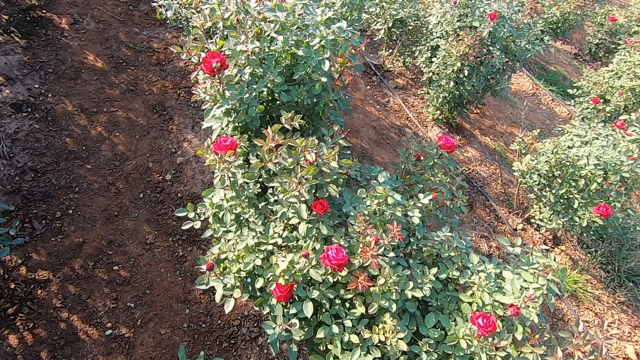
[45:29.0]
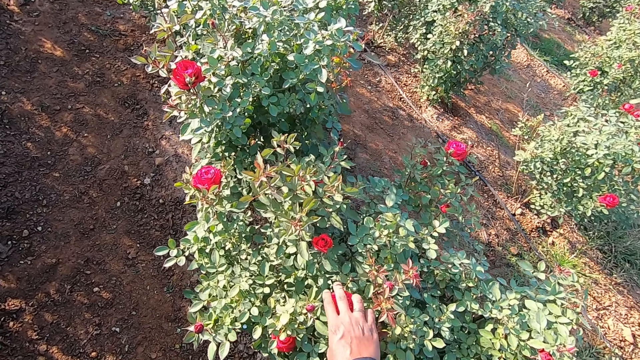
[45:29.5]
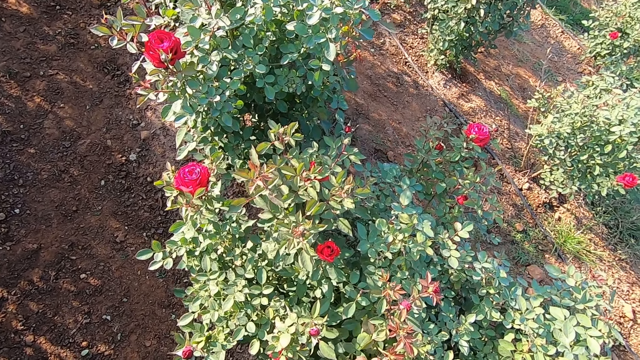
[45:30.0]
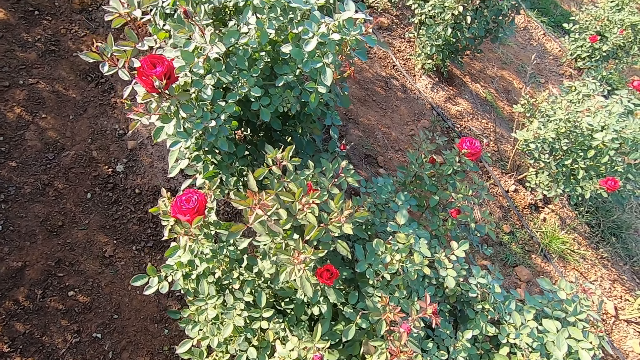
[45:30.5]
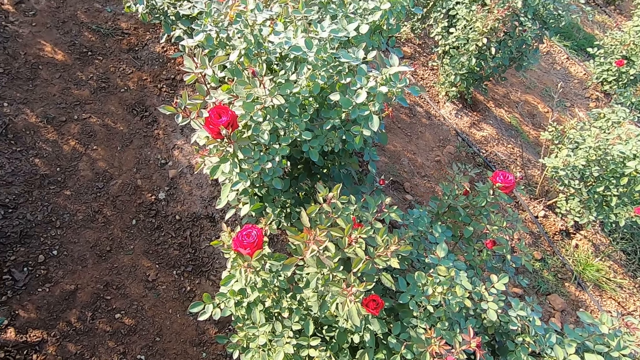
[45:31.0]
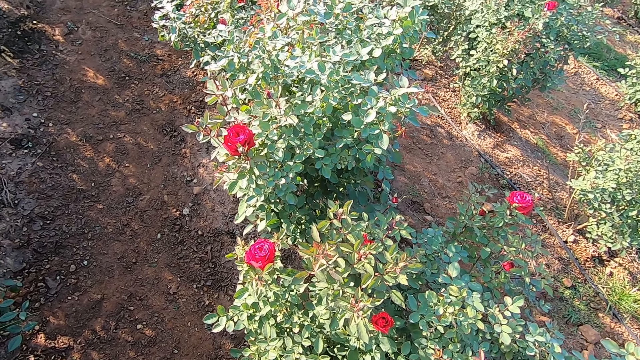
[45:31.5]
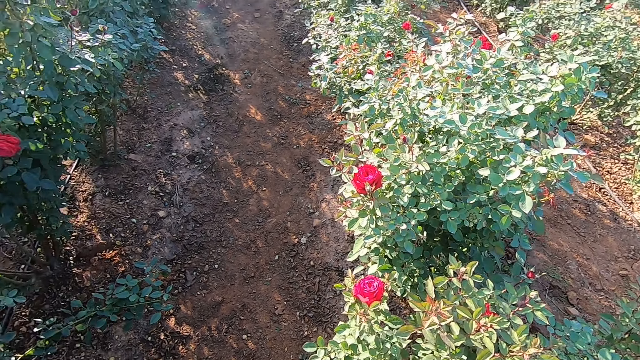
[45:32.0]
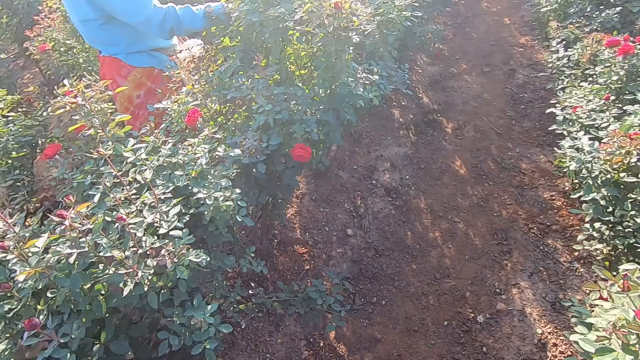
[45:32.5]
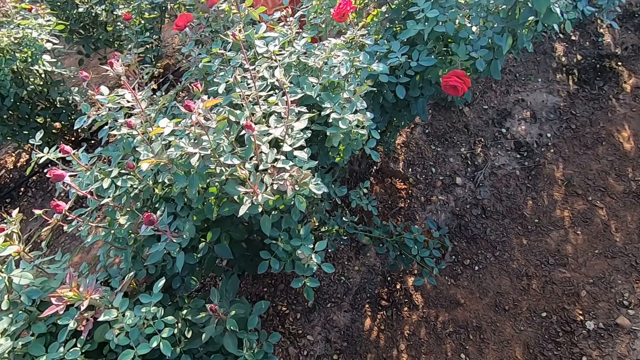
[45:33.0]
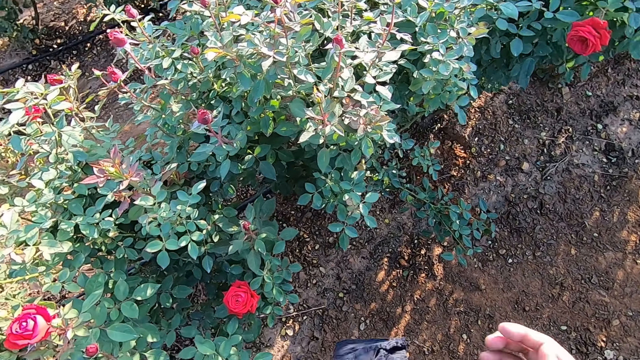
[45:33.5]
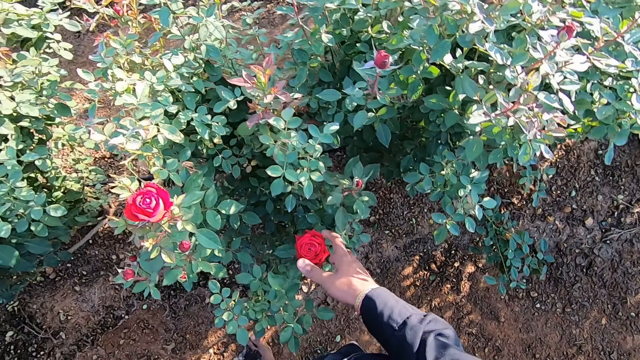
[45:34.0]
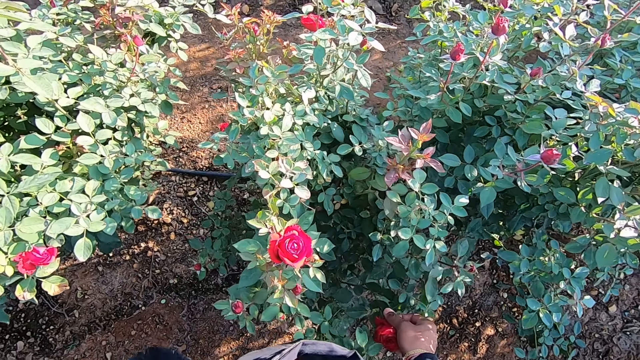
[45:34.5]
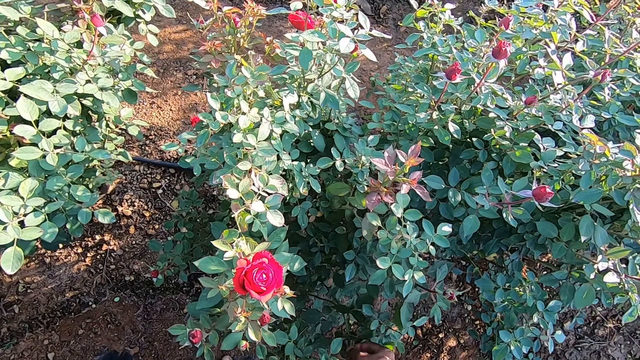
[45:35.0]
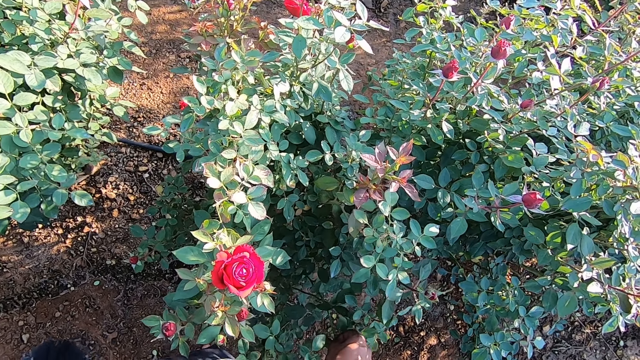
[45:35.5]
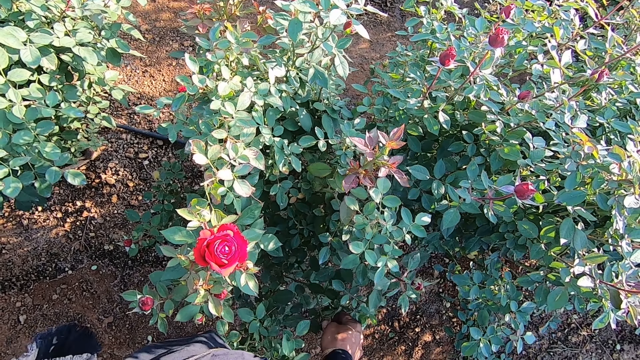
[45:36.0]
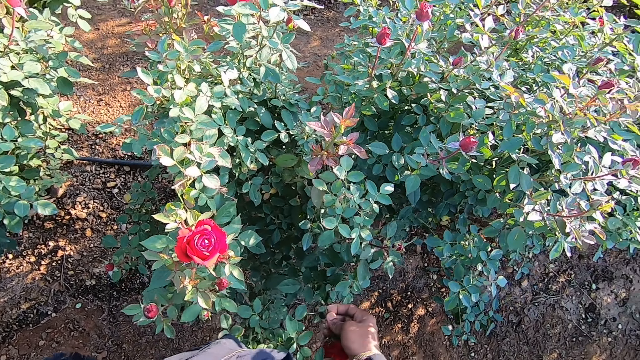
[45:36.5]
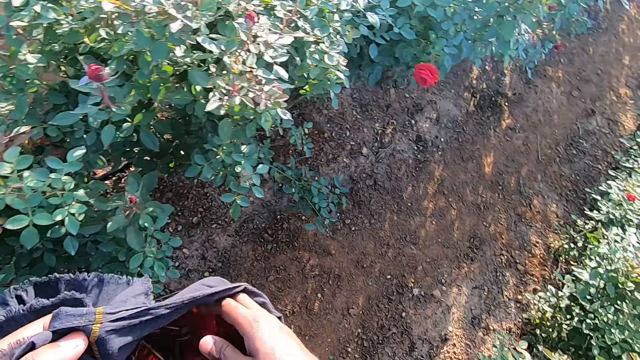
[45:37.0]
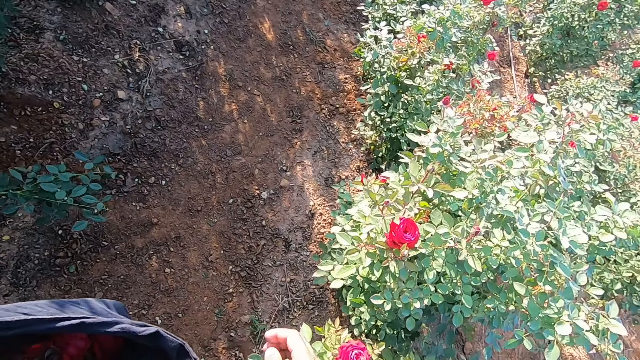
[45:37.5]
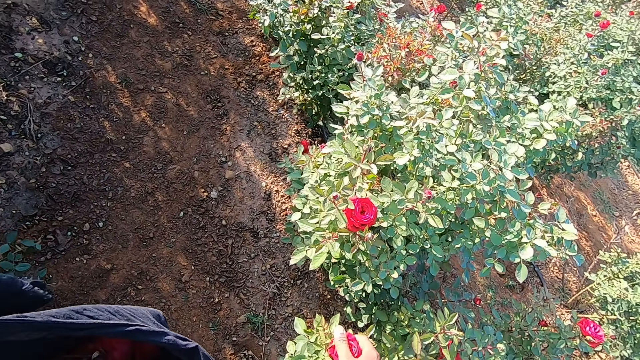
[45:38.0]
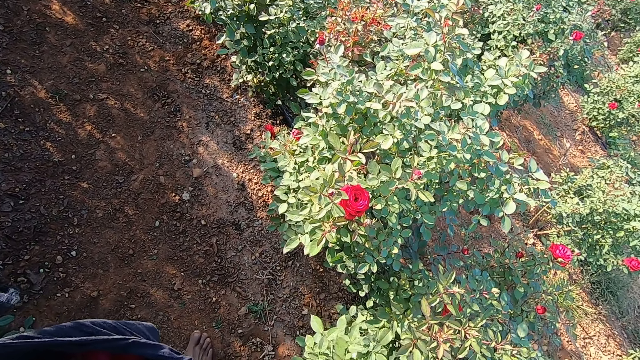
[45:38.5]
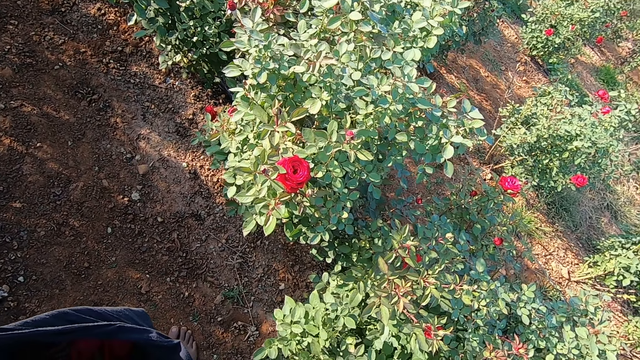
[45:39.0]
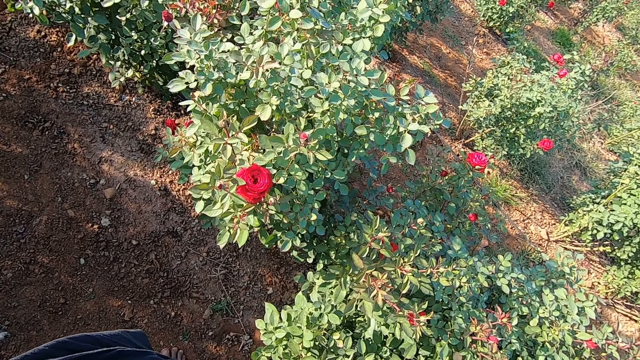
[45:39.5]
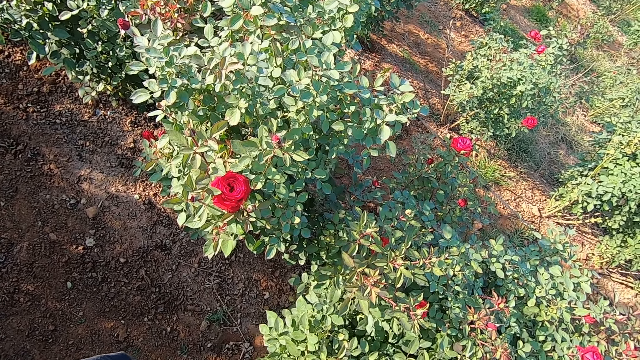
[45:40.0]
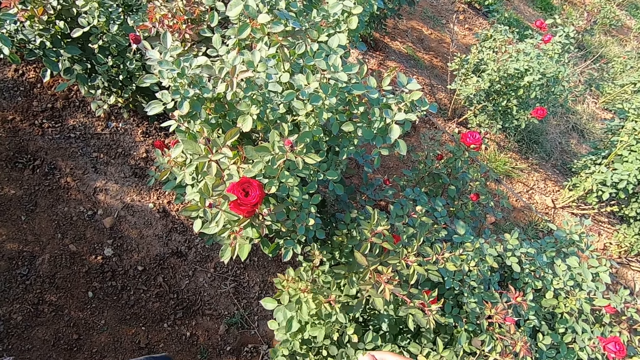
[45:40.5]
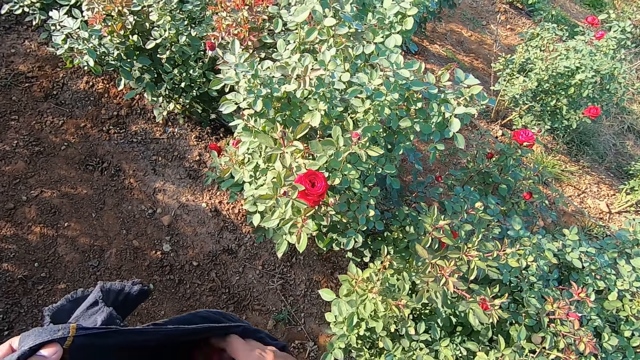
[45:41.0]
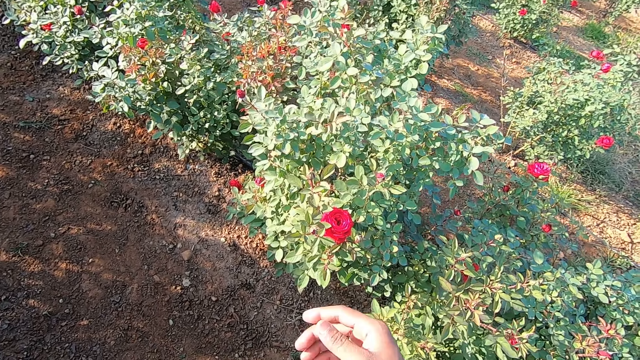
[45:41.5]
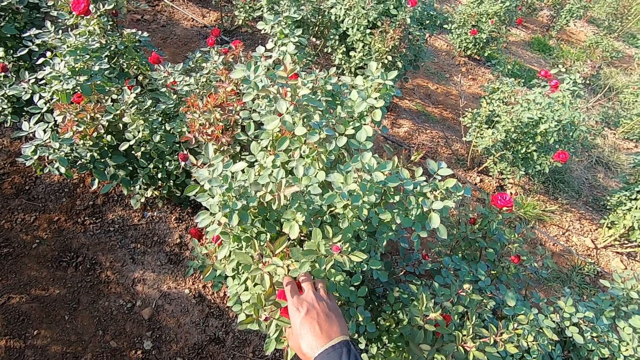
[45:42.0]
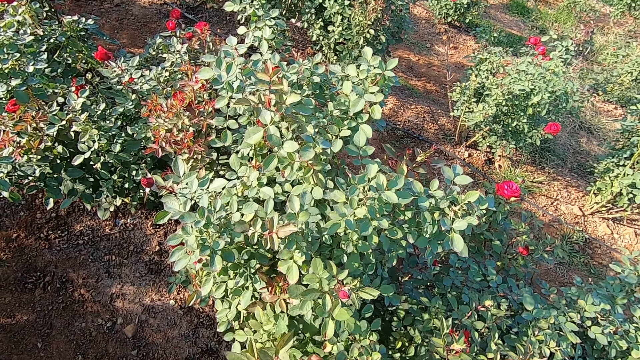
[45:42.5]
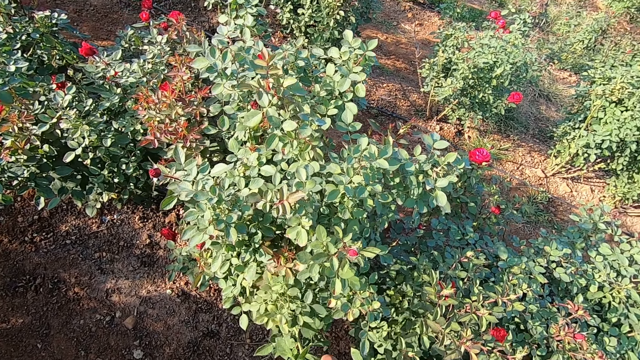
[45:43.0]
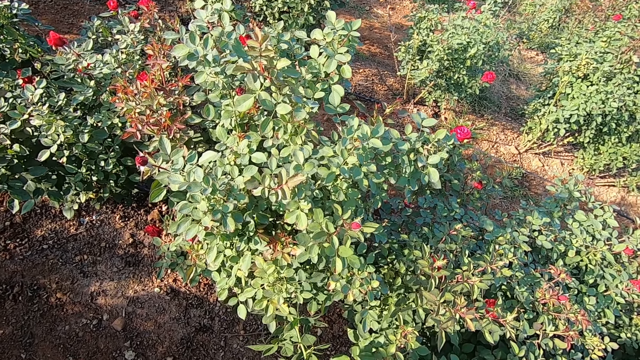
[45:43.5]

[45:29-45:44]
The camera wearer picks a flower bud from a plant with his right hand. He picks a flower bud from a plant with his right hand again. He puts the flower bud in the bag in his left hand with his right hand. He picks a flower bud from a plant with his right hand. He puts the flower bud in the bag in his left hand with his right hand. He picks a flower bud from a plant with his right hand.

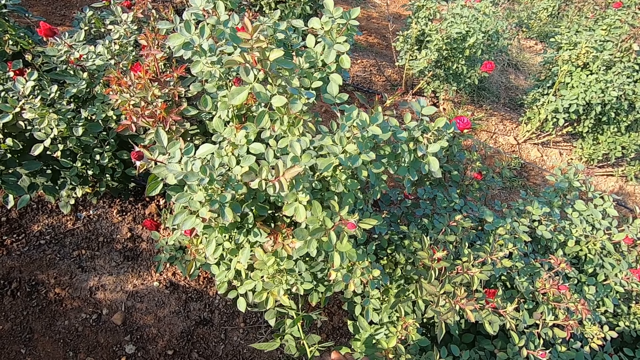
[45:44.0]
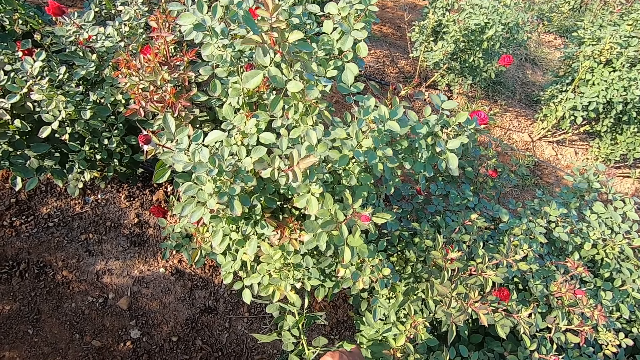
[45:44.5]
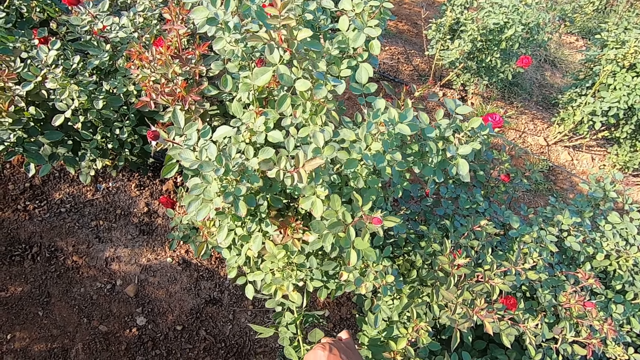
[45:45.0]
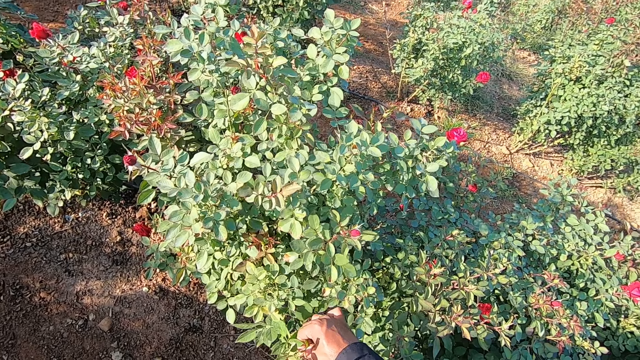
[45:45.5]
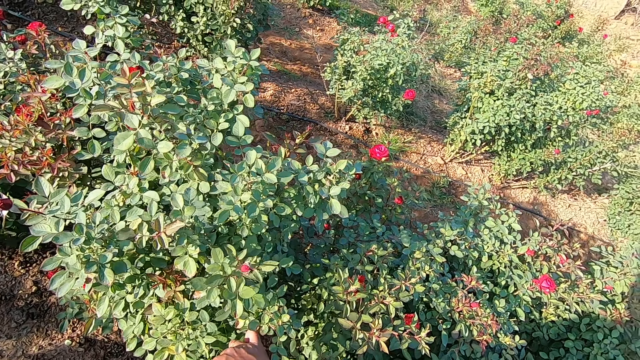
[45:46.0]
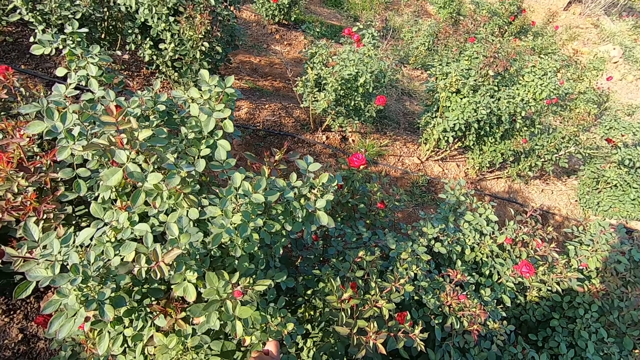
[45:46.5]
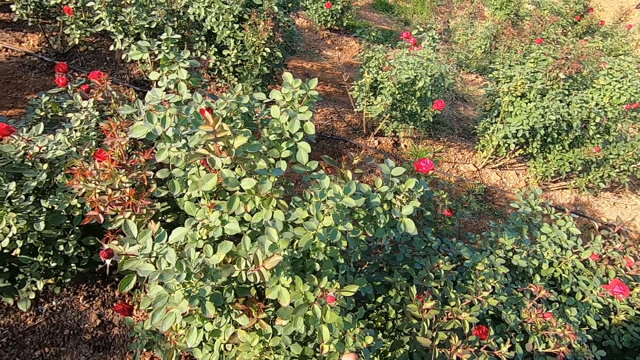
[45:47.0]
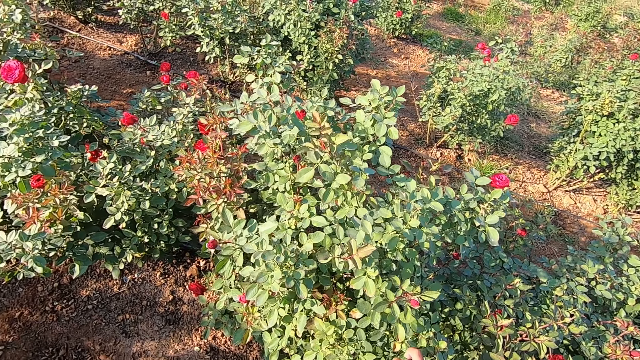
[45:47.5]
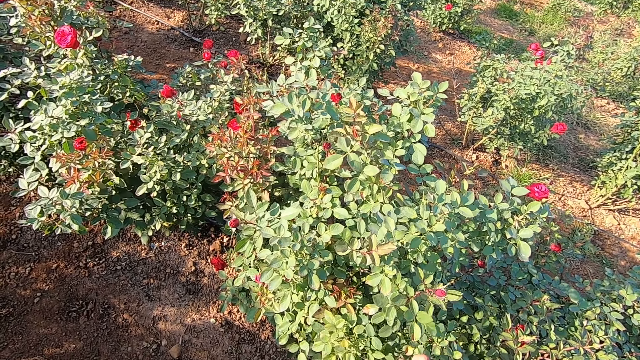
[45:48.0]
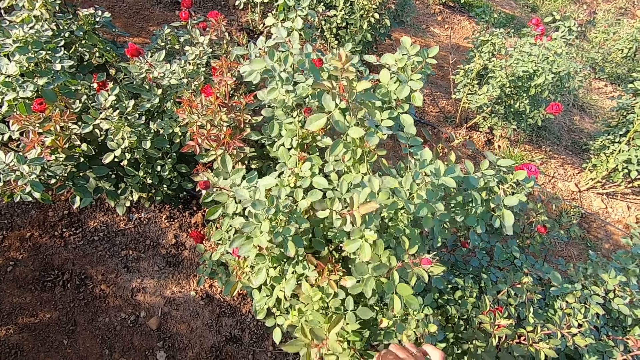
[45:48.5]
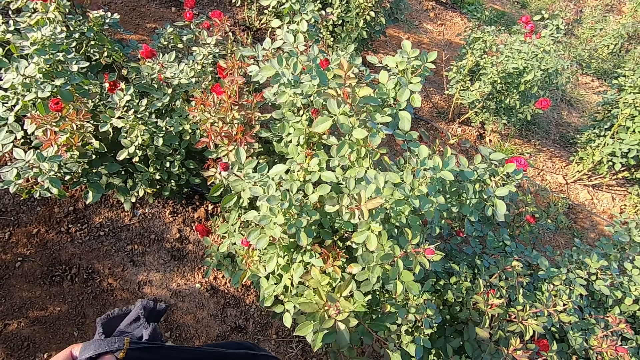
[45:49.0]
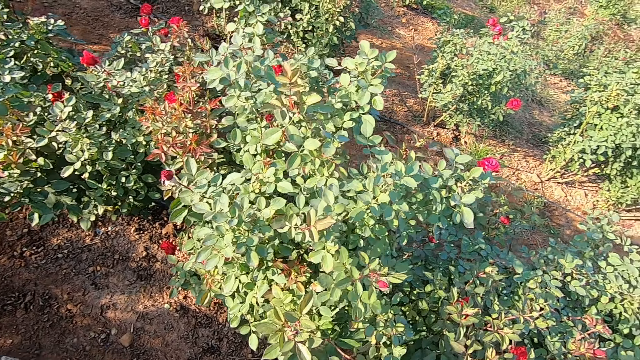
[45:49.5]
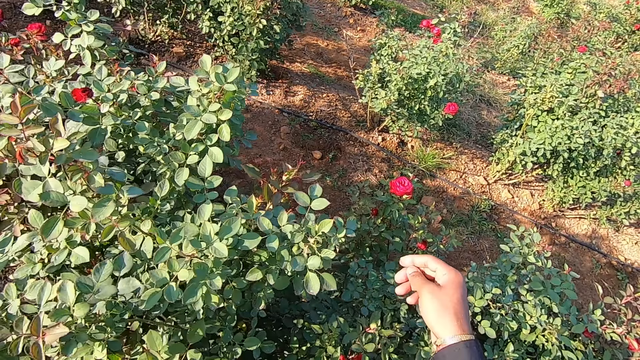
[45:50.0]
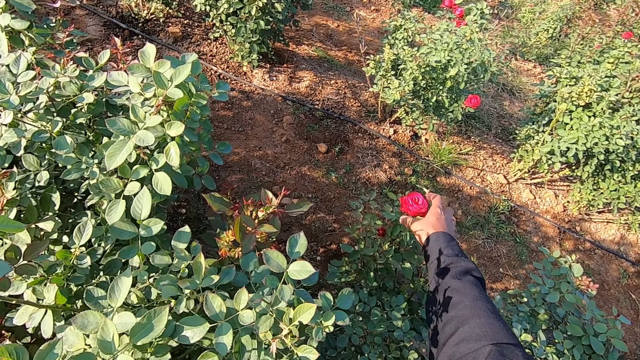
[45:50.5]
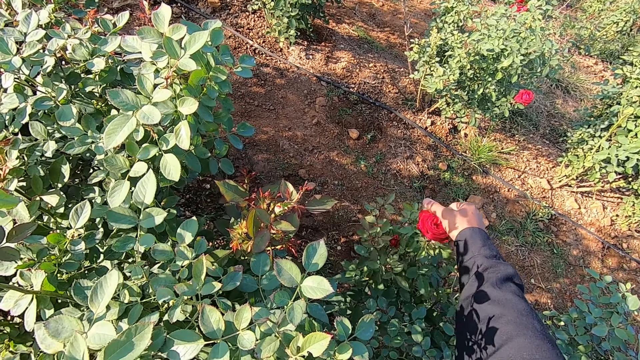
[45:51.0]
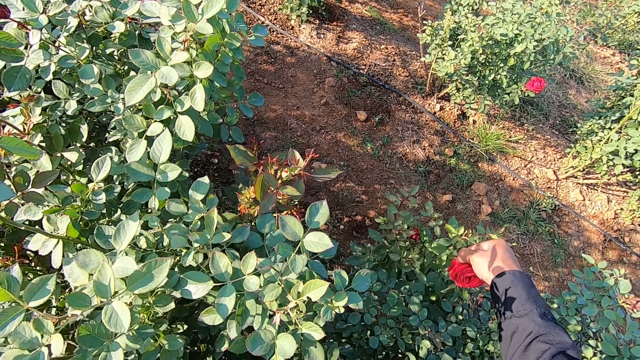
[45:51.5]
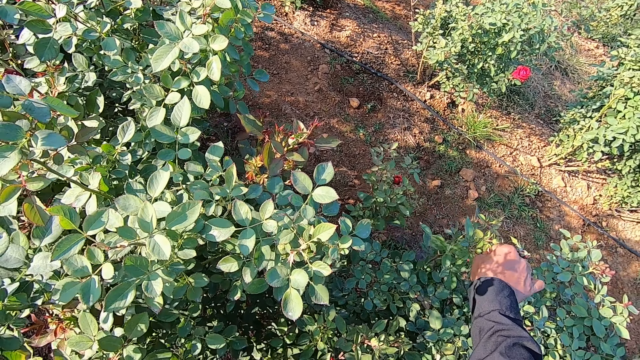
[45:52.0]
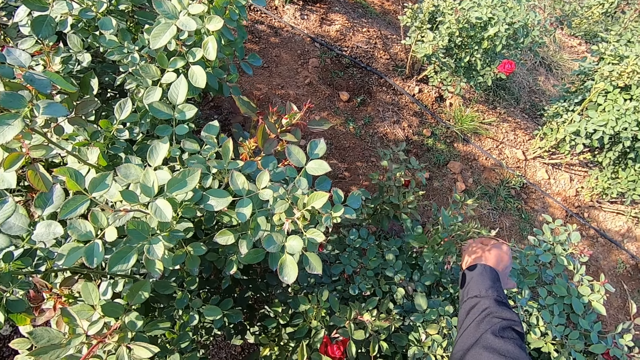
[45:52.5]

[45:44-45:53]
The camera wearer puts the flower bud in the bag in his left hand with his right hand. He picks a flower bud from the plant with his right hand.
